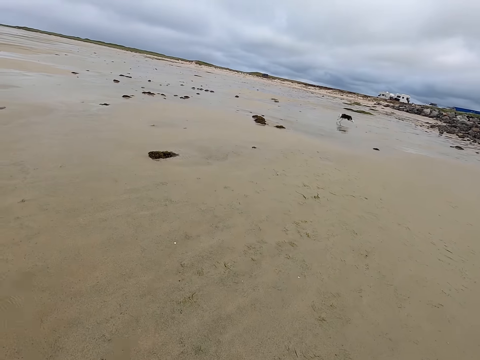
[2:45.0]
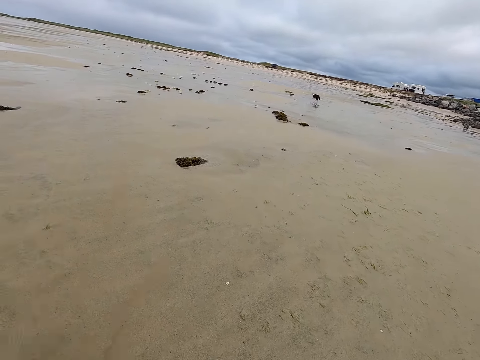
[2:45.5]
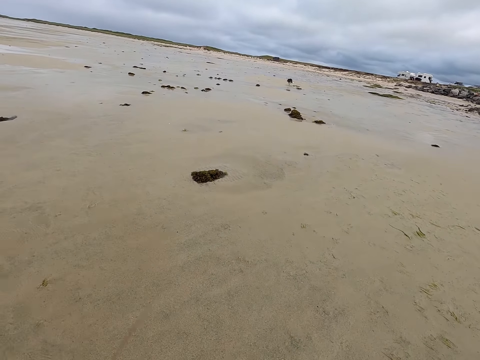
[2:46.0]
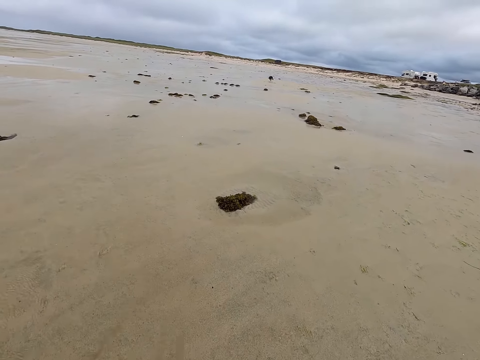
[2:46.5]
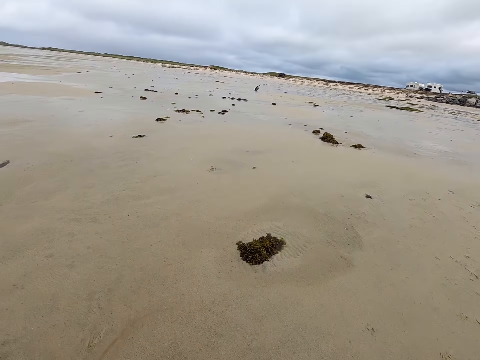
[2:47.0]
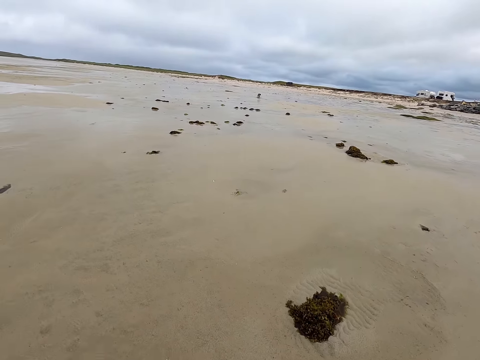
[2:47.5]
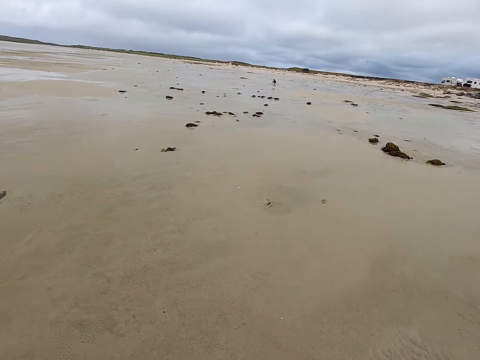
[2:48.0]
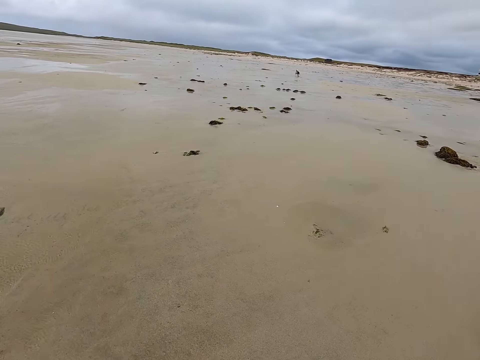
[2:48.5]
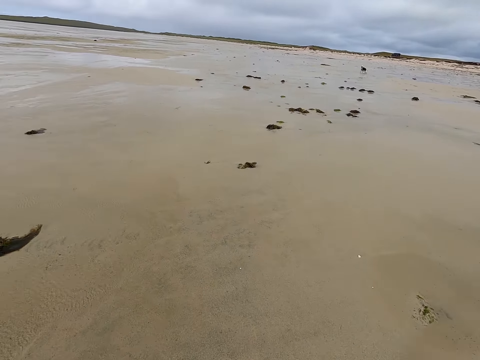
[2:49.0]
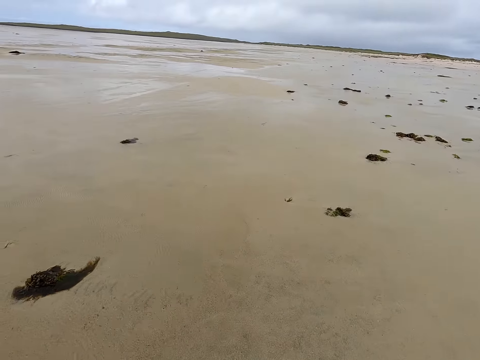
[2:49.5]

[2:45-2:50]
The camera wearer walks.

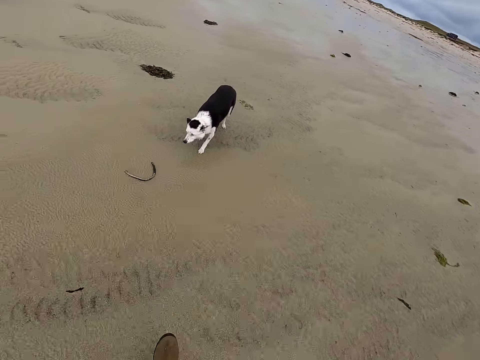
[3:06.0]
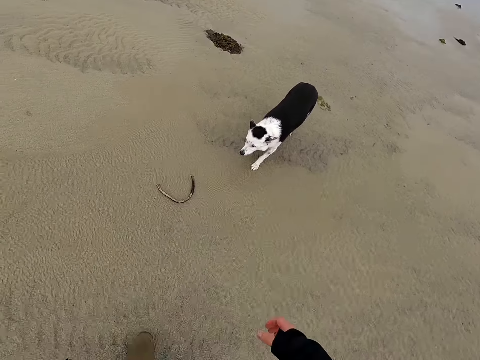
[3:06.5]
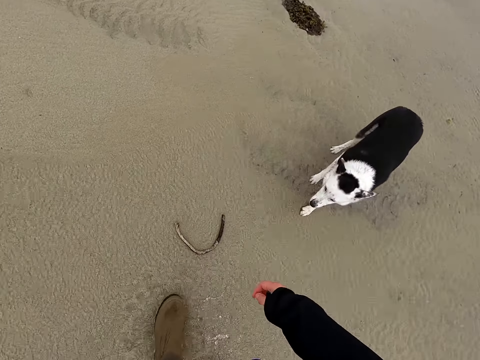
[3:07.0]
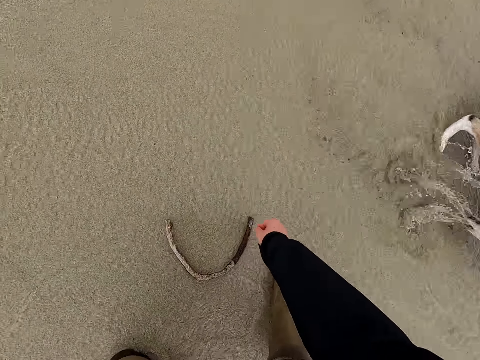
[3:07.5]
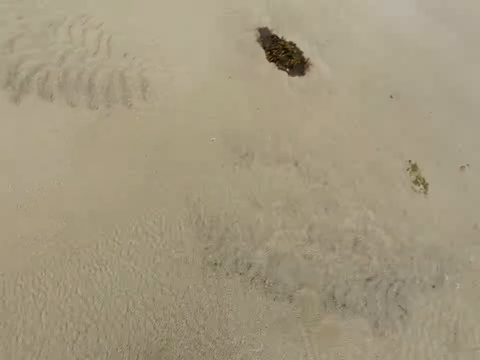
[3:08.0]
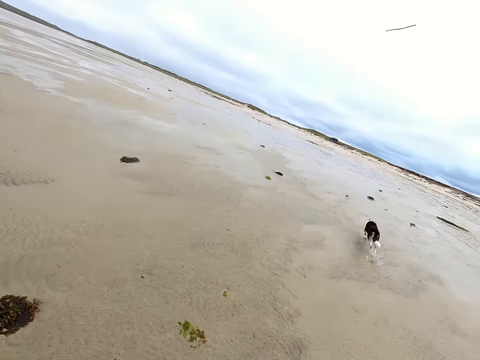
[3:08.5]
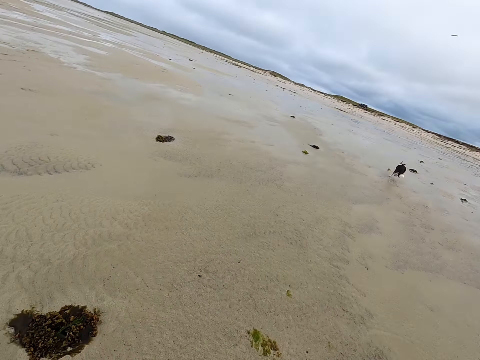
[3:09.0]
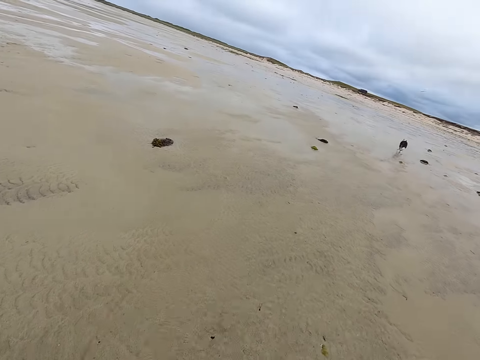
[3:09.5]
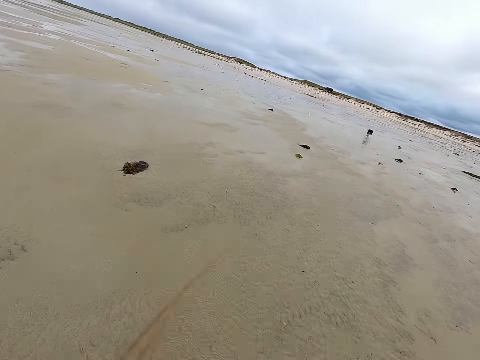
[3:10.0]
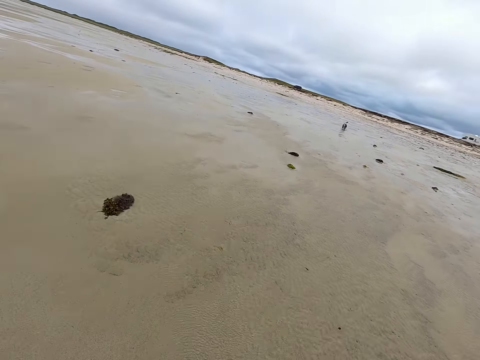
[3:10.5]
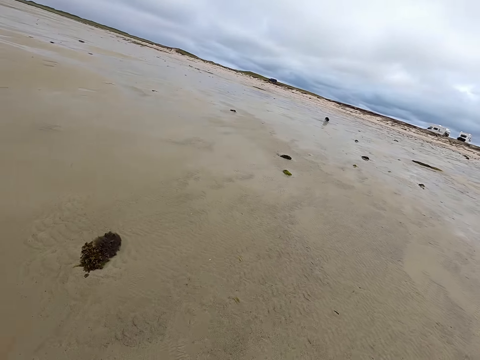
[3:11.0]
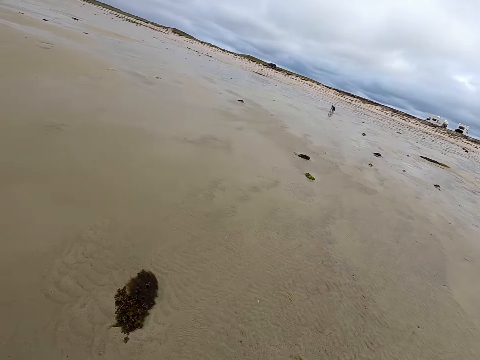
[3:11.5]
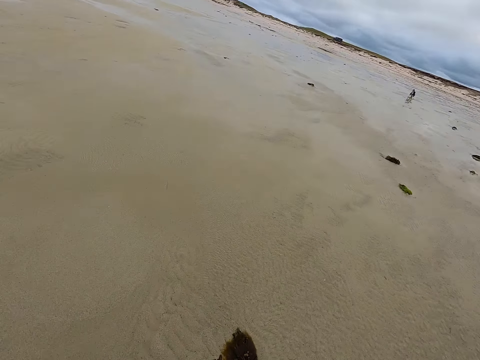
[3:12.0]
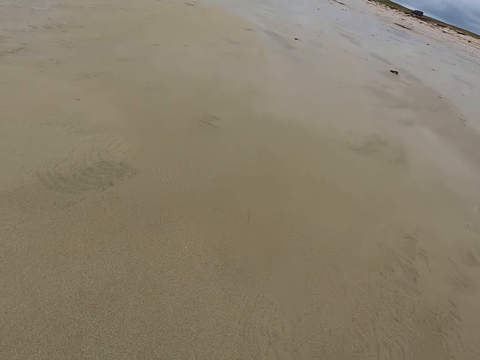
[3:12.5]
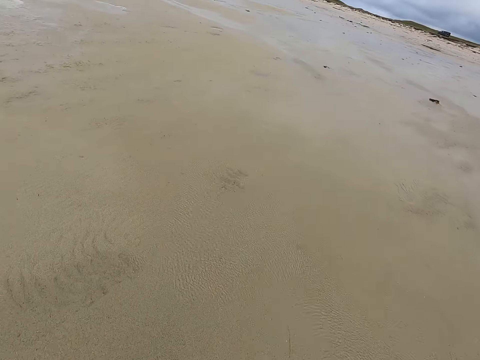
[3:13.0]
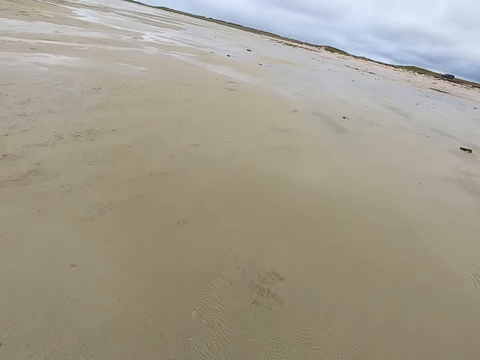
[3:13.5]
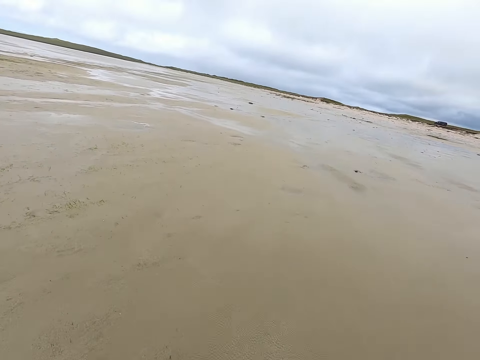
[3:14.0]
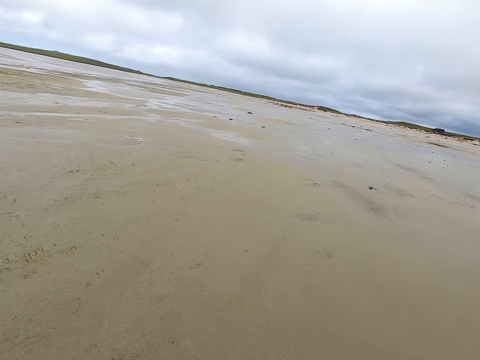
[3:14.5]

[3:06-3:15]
The camera wearer picks up a stick from the ground. They throw the stick to the dog. They move around the field.

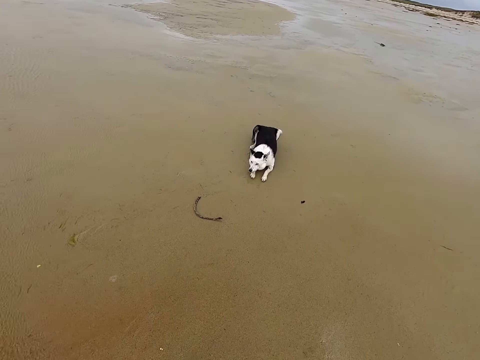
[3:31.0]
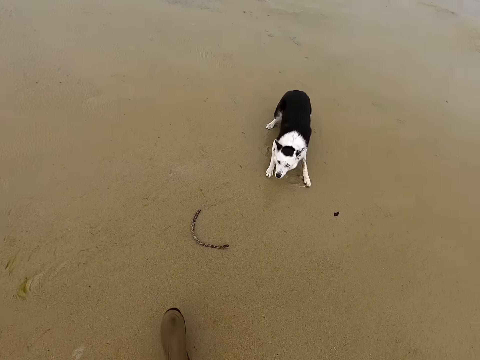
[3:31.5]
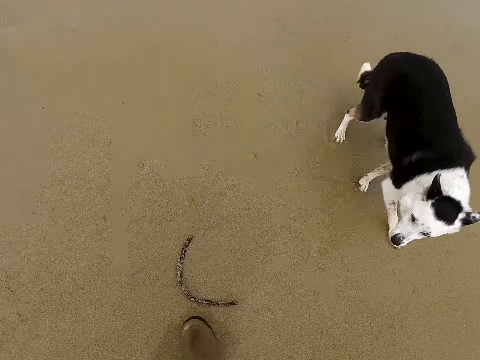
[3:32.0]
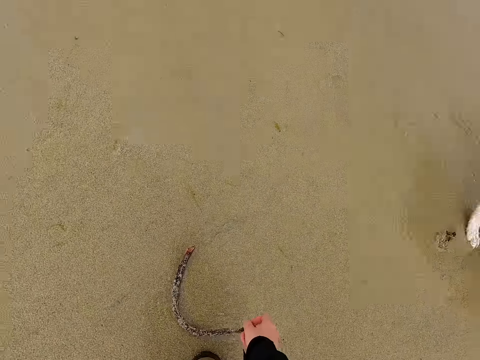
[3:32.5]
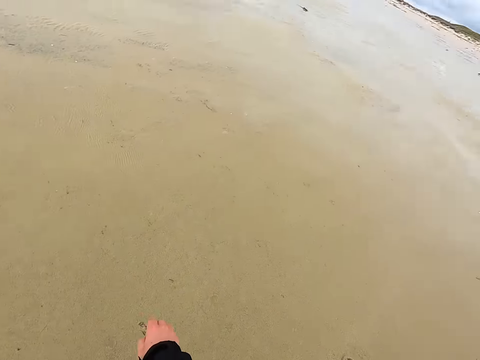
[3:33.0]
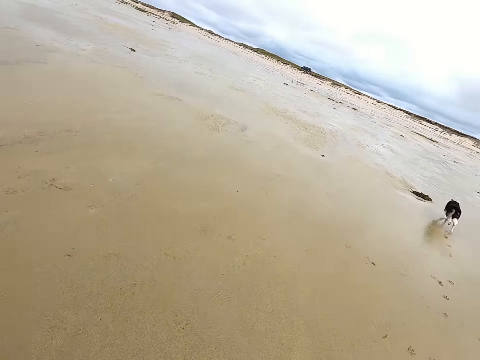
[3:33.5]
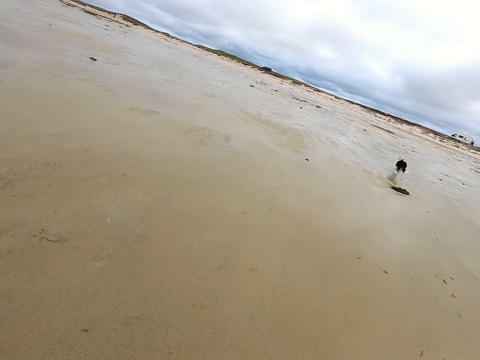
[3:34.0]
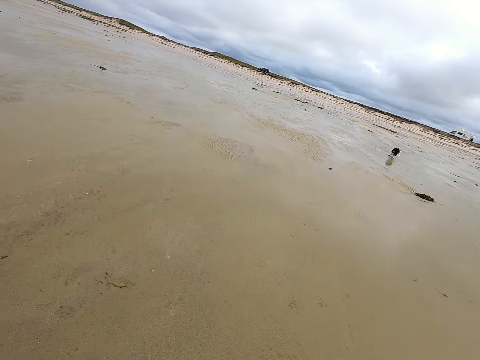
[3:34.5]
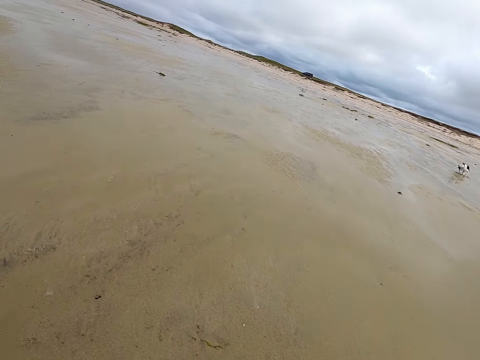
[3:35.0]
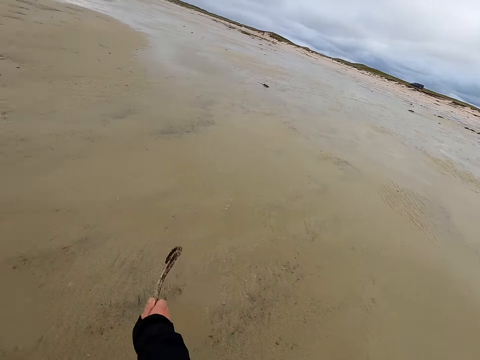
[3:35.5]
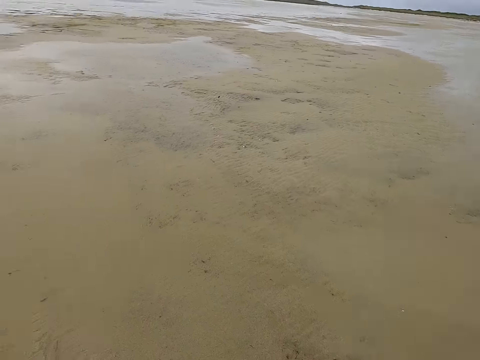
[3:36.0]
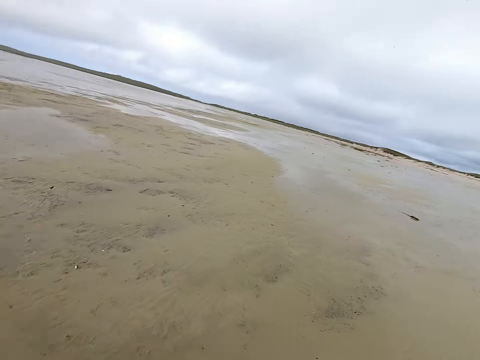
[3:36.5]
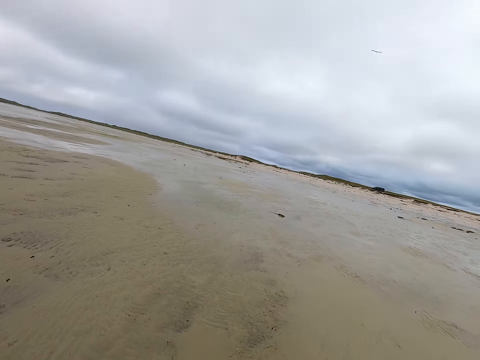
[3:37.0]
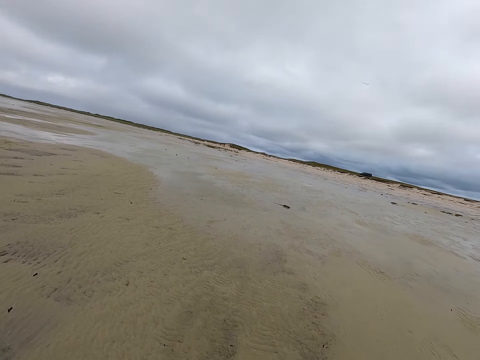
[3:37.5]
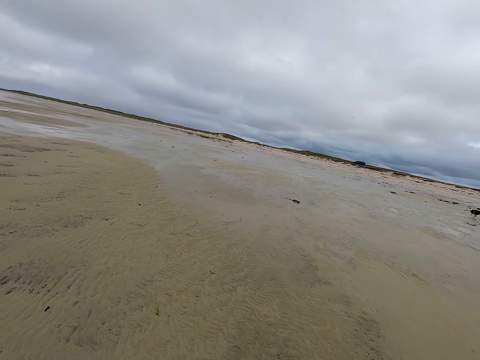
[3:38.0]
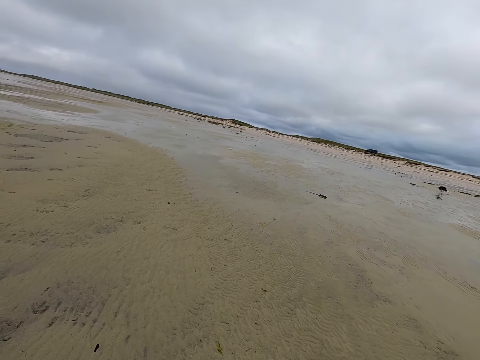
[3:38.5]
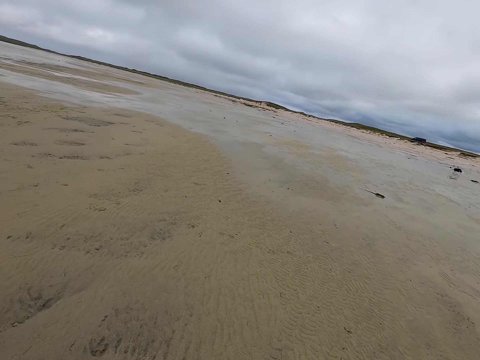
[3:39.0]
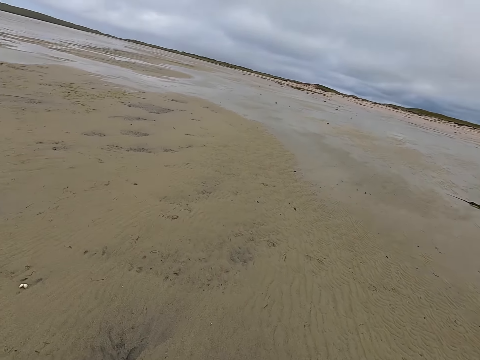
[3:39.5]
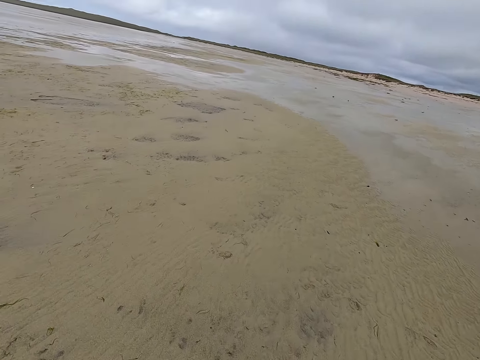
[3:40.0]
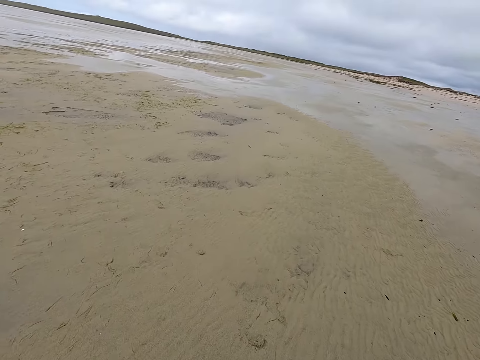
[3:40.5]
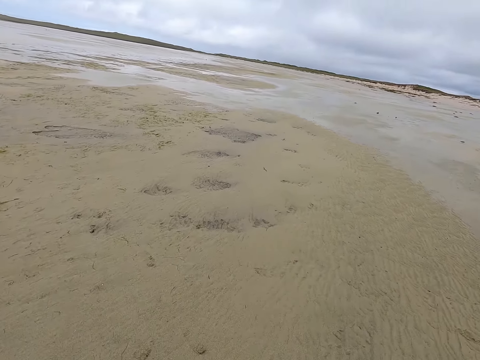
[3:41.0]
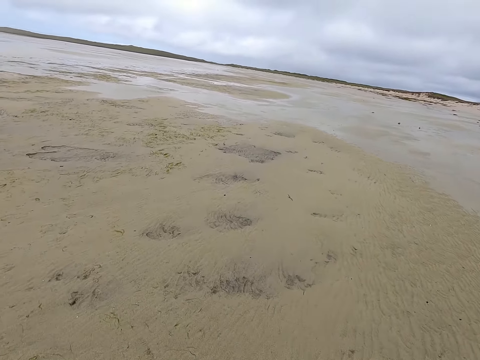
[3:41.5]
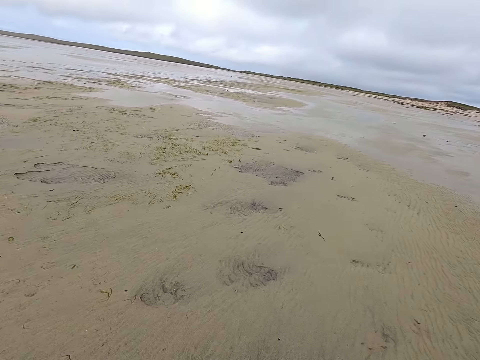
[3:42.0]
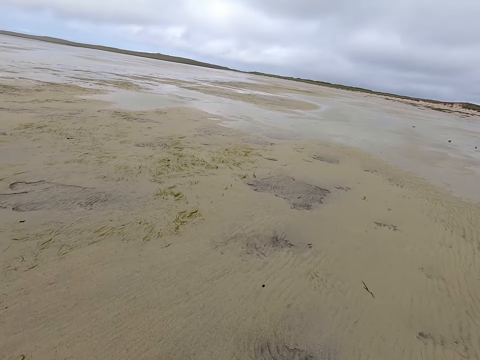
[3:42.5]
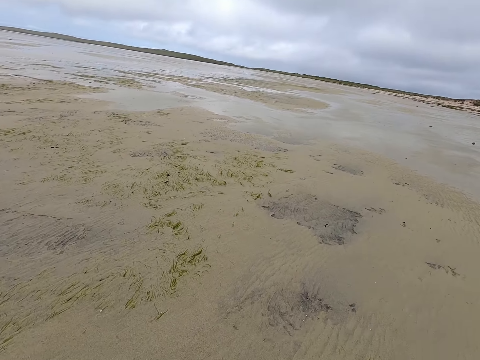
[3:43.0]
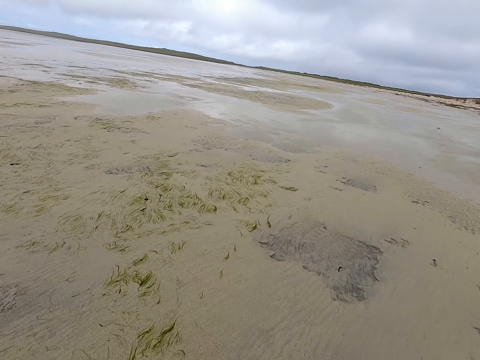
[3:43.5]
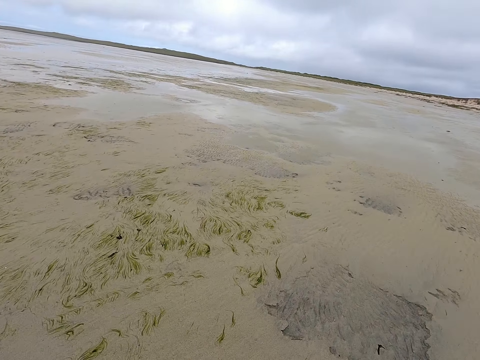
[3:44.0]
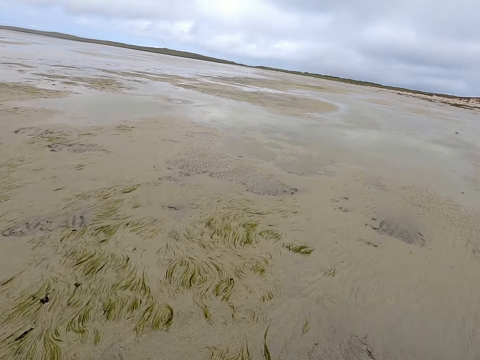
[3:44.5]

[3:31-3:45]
The camera wearer picks up a stick from the ground. They throw the stick to the dog. They move around the field and walk.
